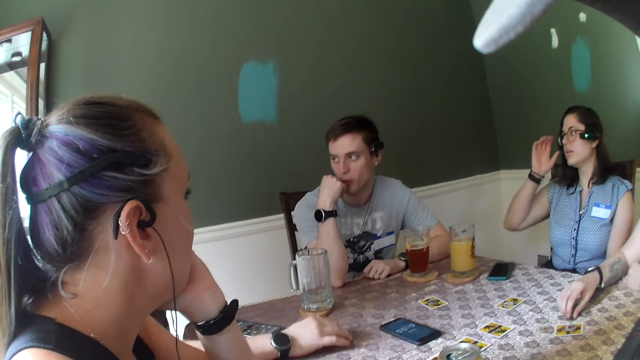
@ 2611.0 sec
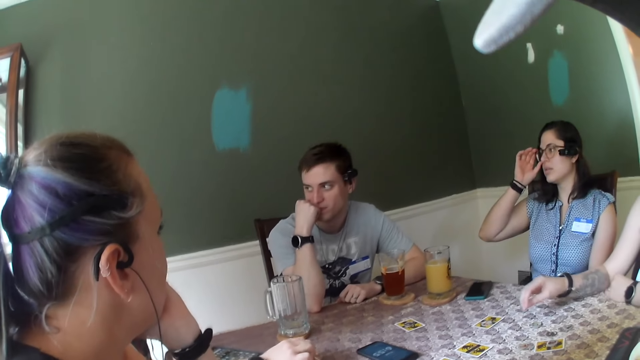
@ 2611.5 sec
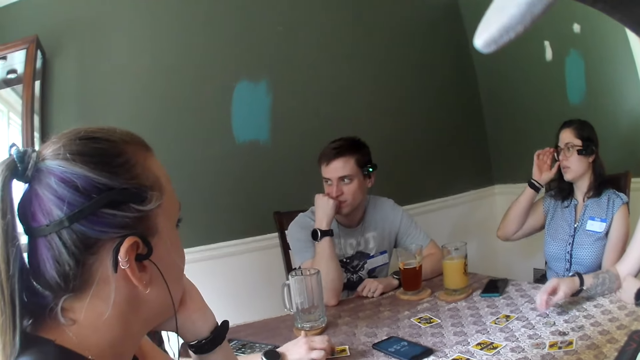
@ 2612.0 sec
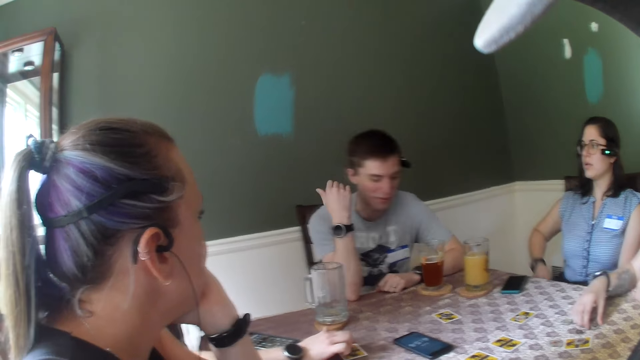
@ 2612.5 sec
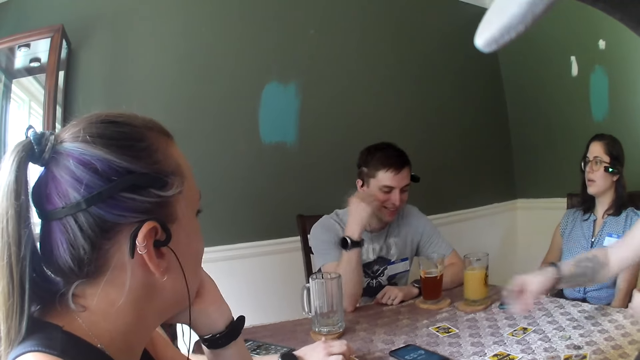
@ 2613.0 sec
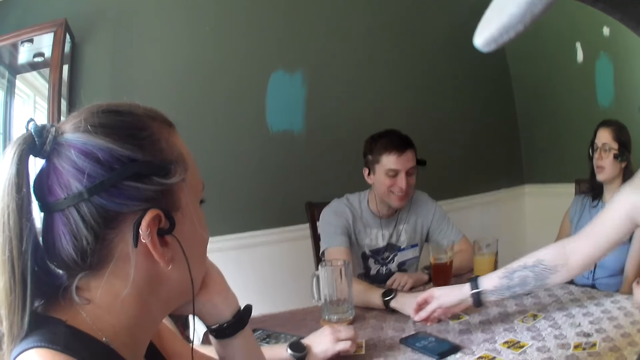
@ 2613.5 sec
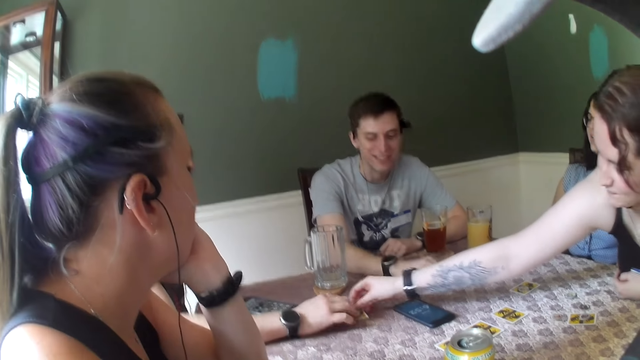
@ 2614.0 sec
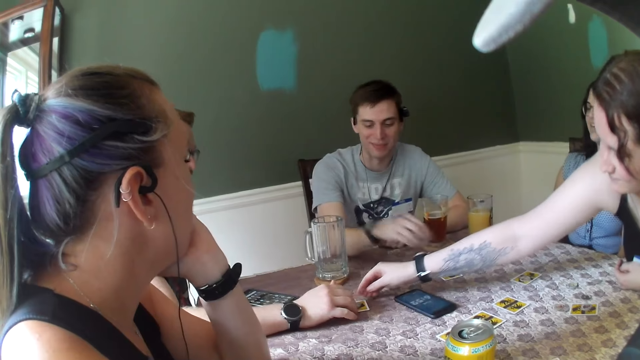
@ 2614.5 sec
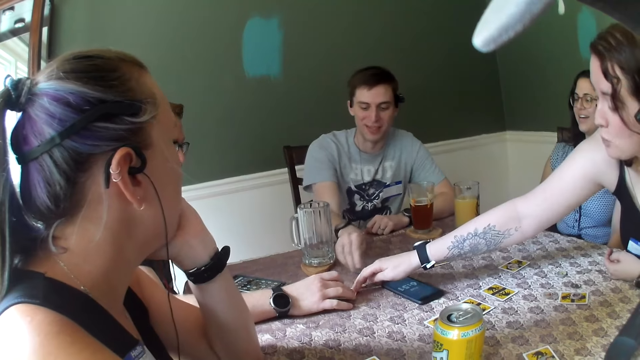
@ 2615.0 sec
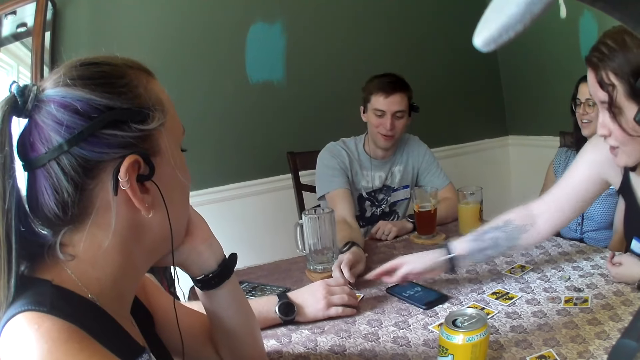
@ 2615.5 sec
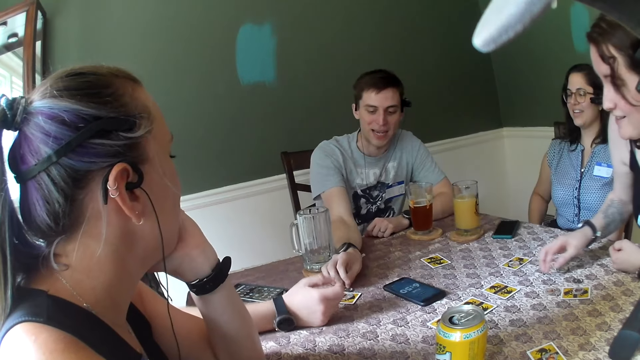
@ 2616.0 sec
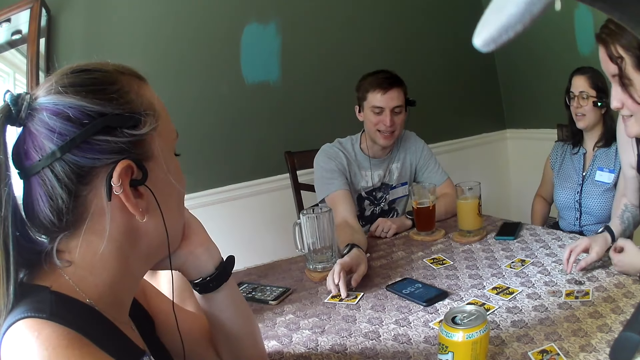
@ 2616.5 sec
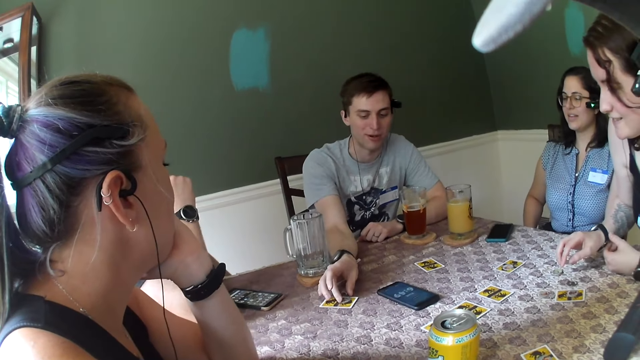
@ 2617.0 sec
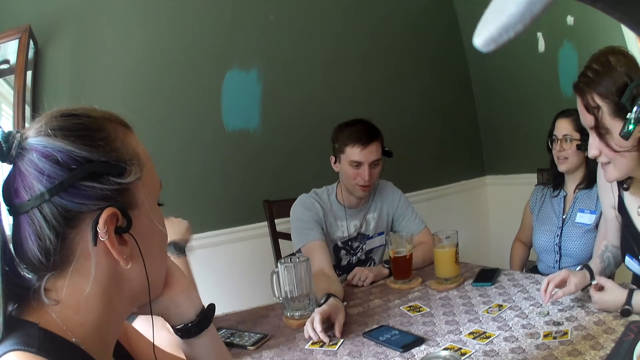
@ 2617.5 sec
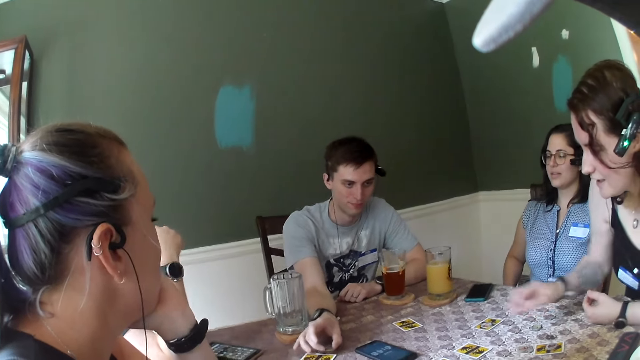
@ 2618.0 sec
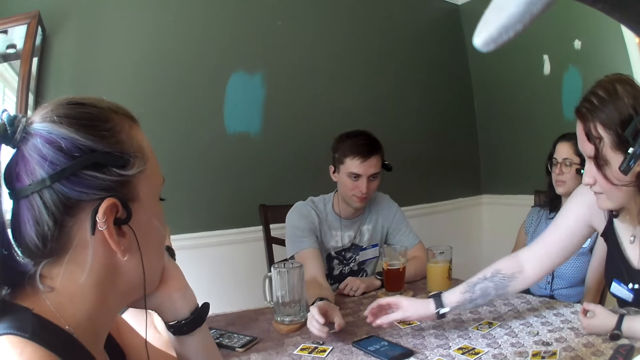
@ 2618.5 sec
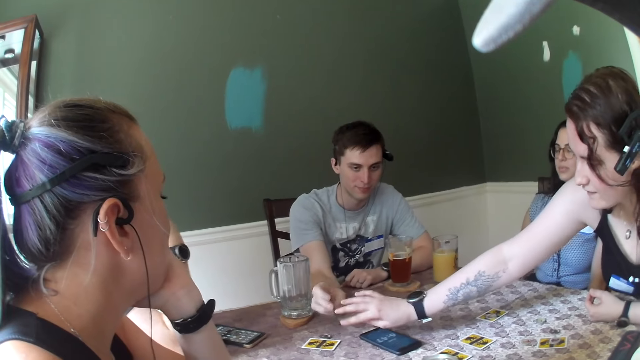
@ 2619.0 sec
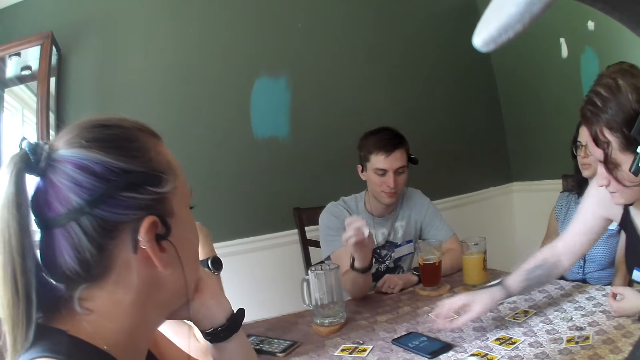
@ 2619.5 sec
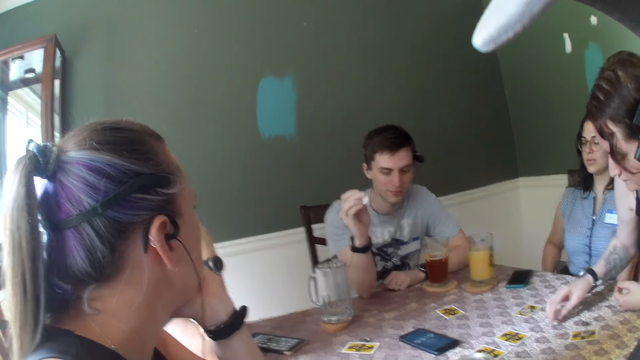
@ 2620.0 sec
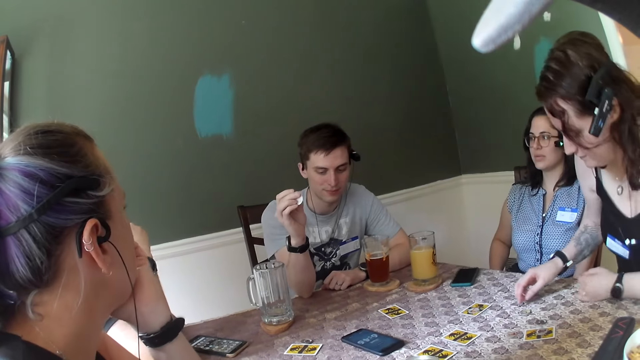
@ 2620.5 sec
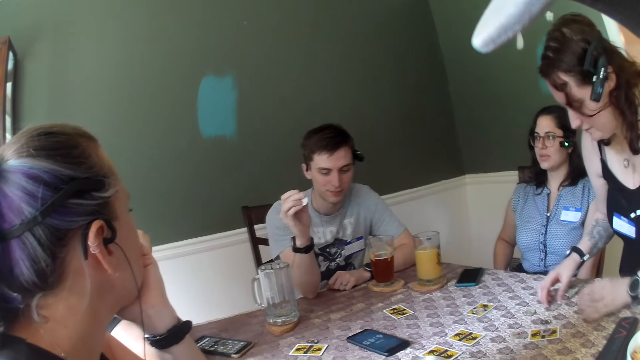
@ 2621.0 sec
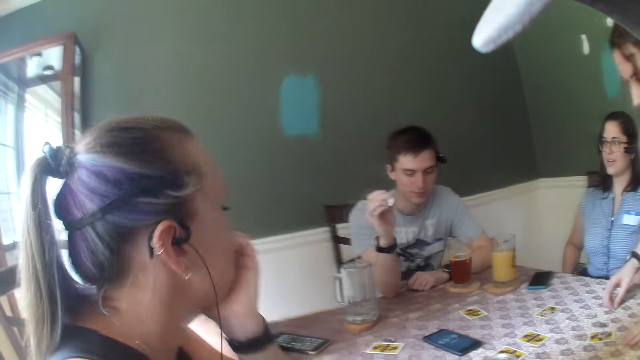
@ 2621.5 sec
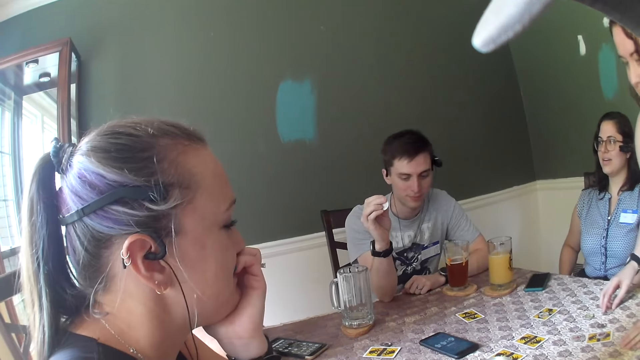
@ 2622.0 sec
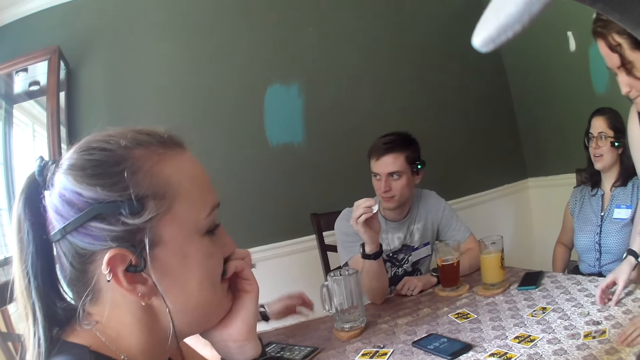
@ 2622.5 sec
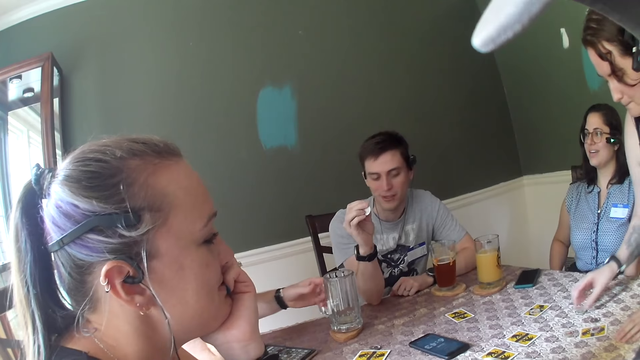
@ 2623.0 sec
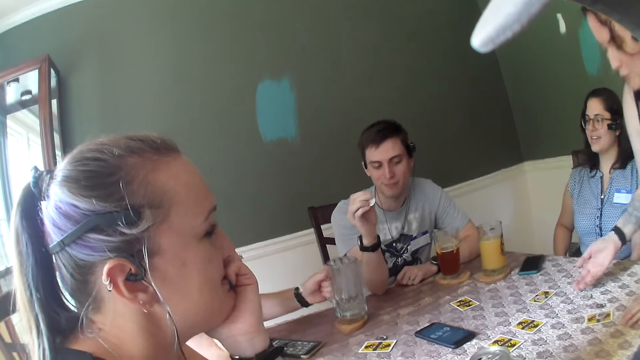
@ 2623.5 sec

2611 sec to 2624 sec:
The woman puts a chip on a card with her right hand. A man converses with the woman. The man picks the chip on the card with his right hand. Another man converses with the first man.

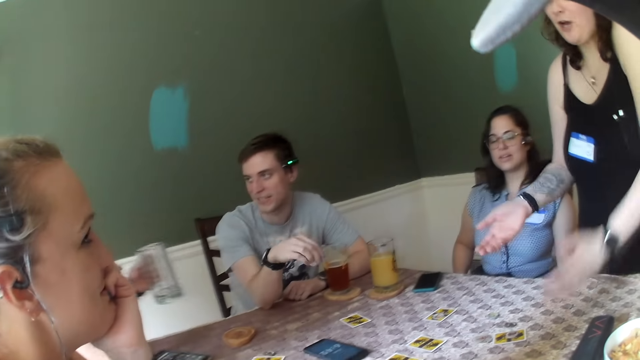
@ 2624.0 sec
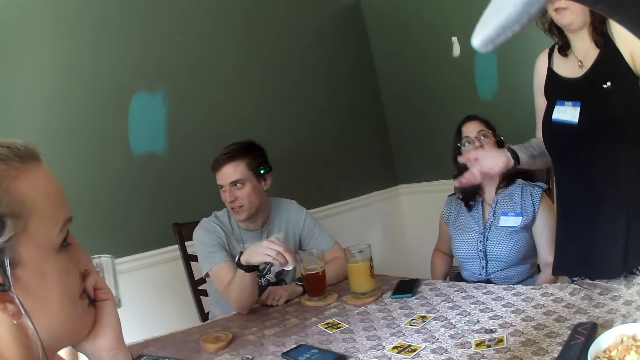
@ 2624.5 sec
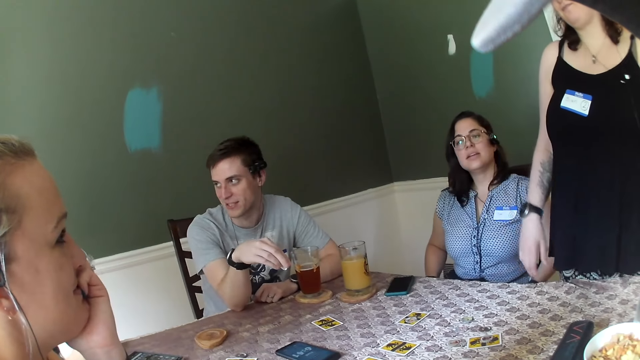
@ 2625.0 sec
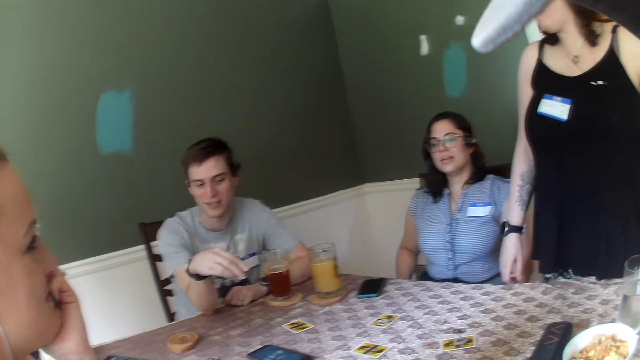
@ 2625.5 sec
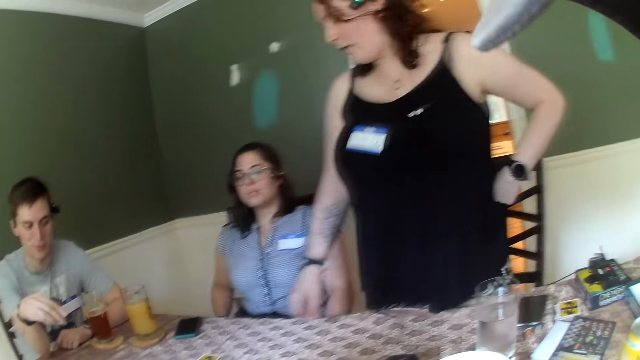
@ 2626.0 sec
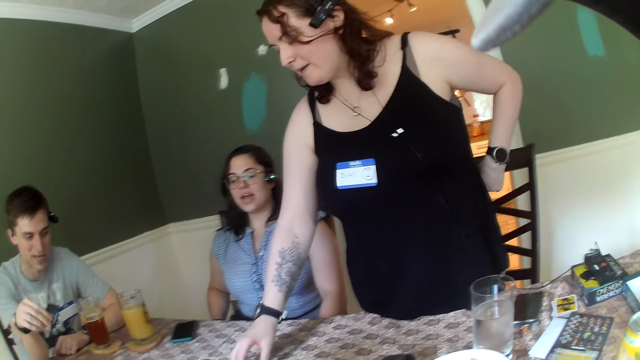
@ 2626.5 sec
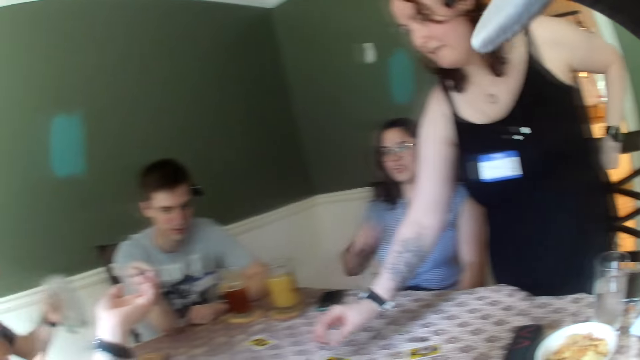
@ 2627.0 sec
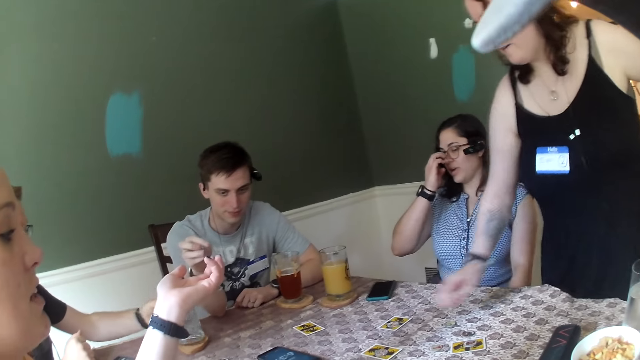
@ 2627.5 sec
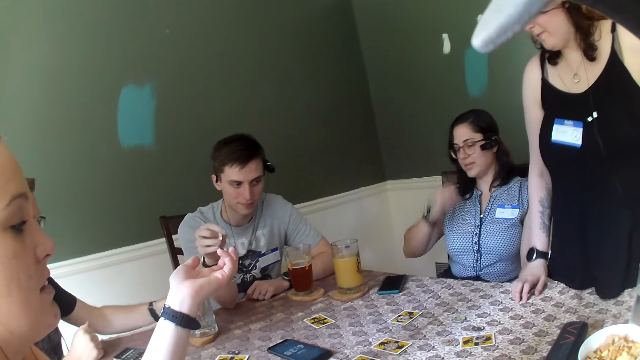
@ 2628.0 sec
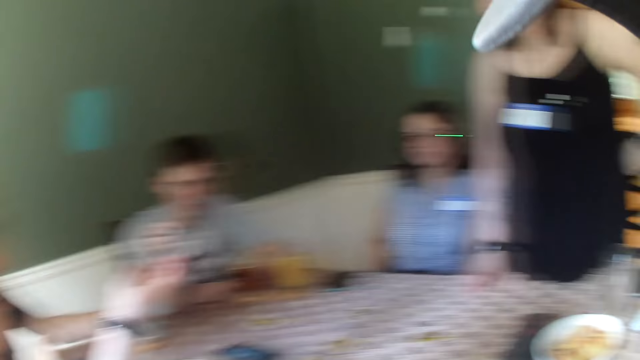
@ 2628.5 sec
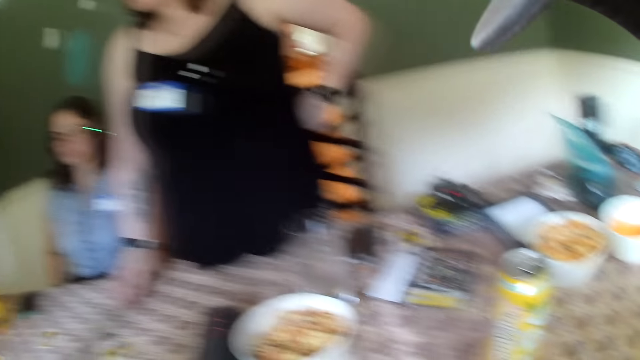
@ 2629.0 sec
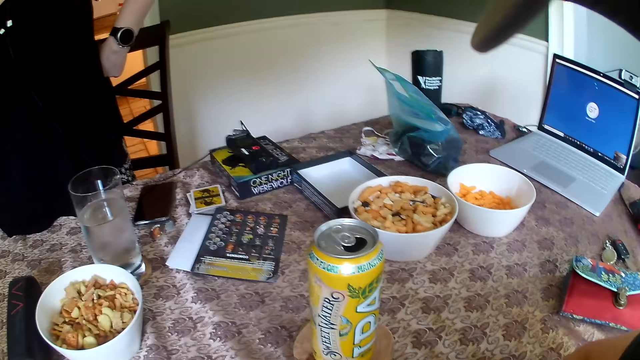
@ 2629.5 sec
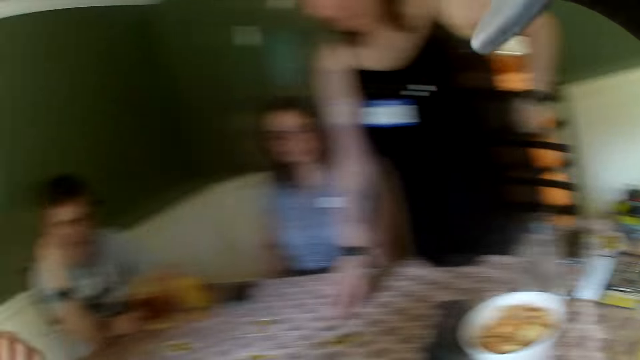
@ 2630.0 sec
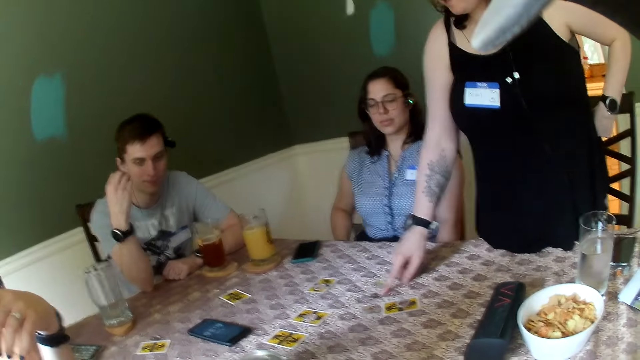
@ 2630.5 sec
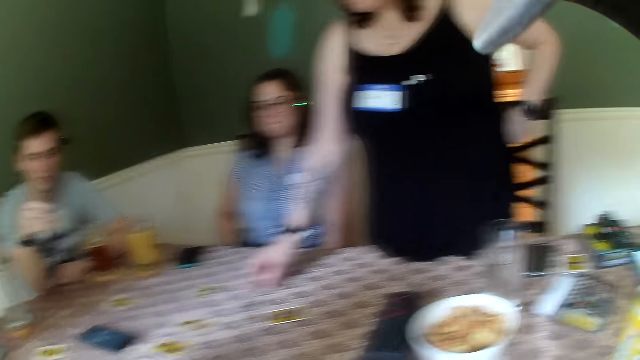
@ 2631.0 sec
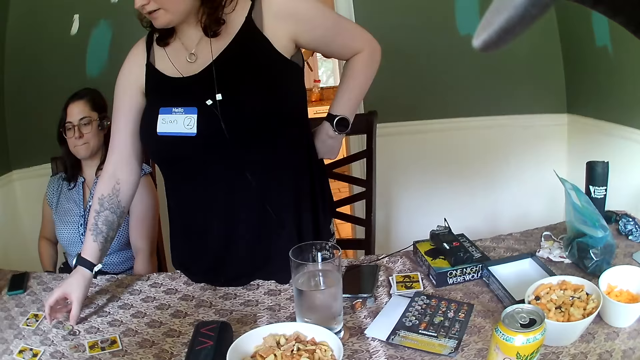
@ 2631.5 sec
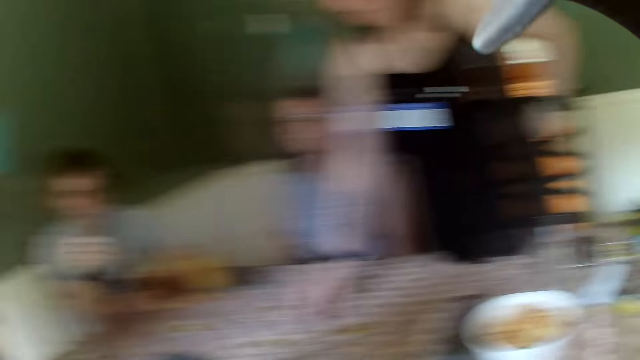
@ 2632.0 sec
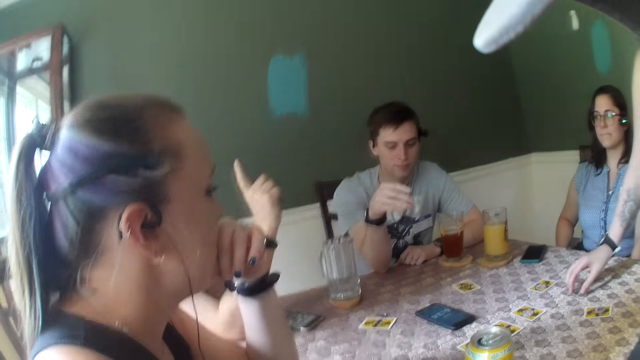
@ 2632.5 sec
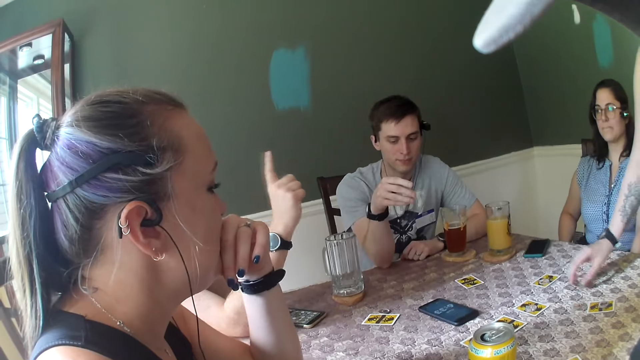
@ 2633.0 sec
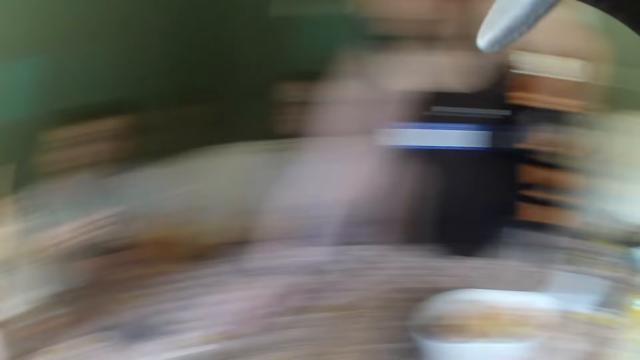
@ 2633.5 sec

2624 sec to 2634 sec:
The woman puts a chip on a card with her right hand. She converses with a man. The woman adjusts the chips on the table with her right hand.
